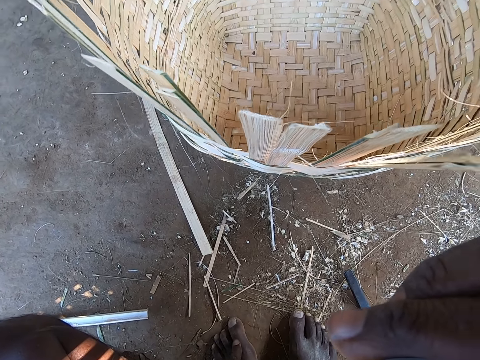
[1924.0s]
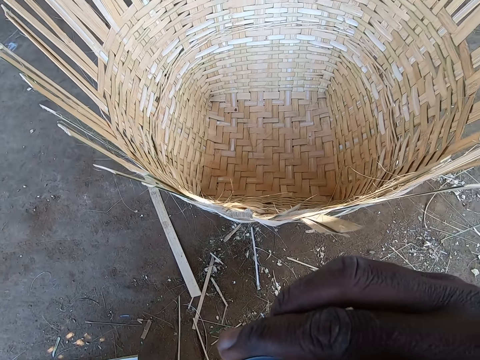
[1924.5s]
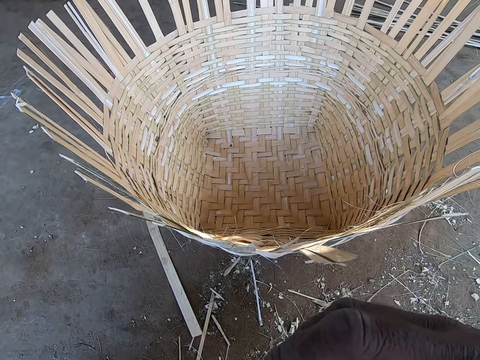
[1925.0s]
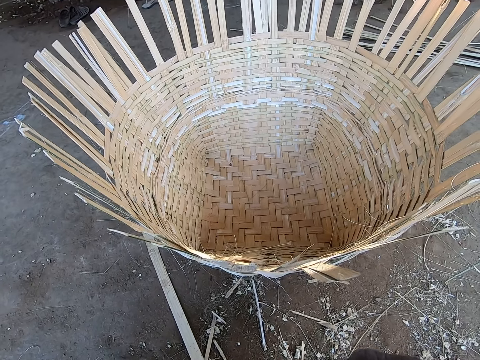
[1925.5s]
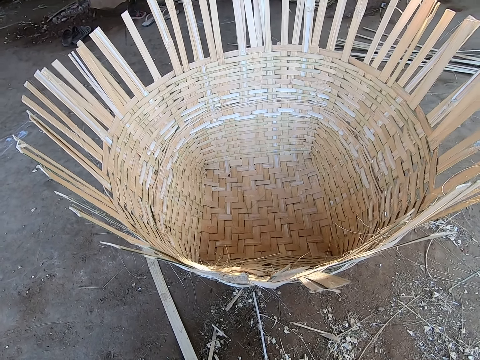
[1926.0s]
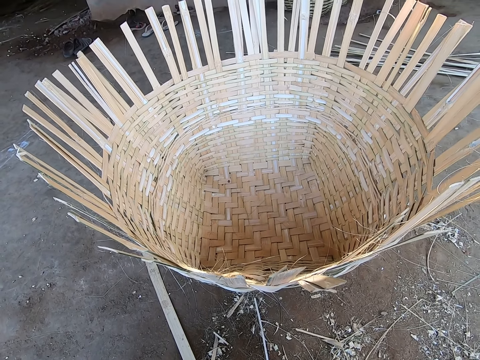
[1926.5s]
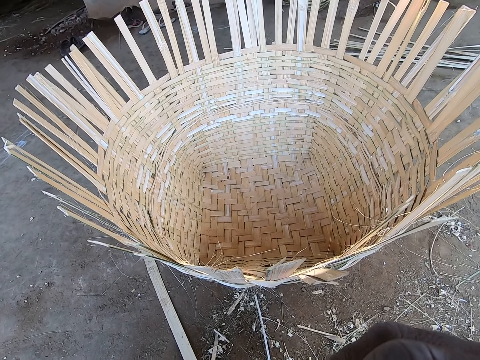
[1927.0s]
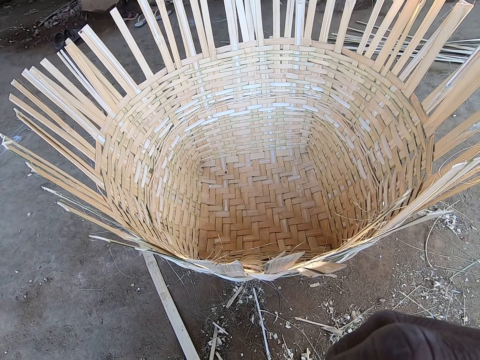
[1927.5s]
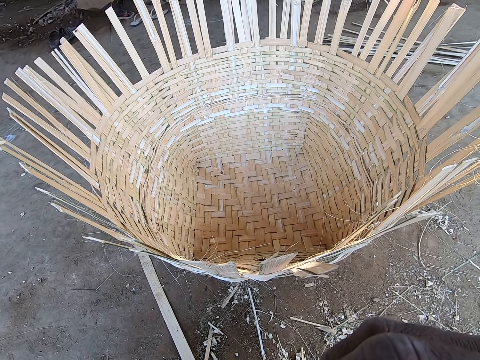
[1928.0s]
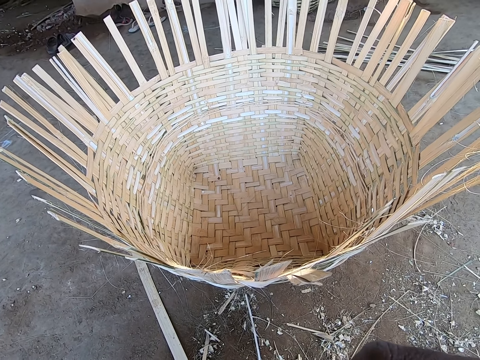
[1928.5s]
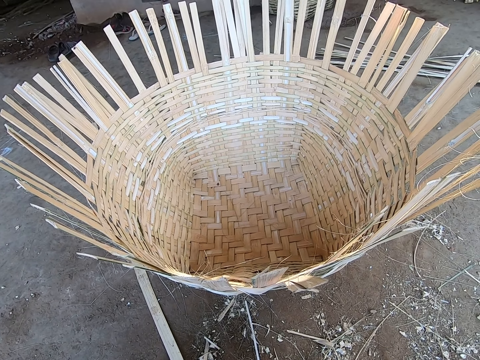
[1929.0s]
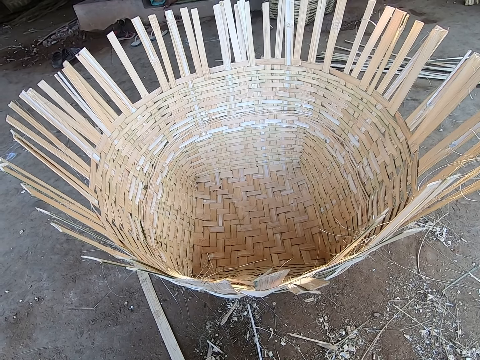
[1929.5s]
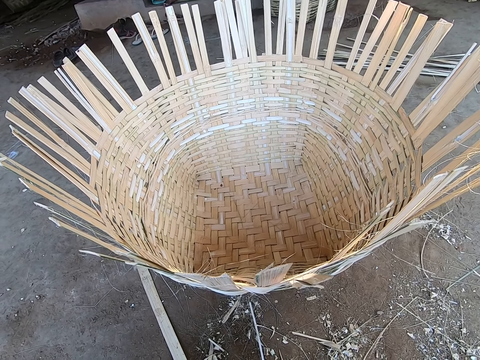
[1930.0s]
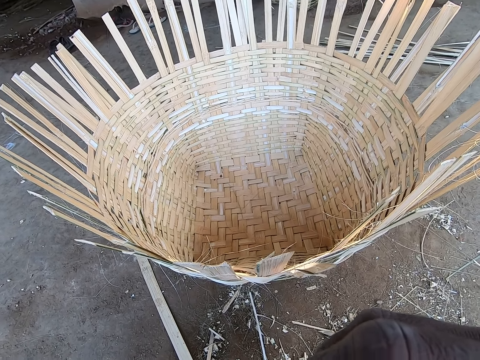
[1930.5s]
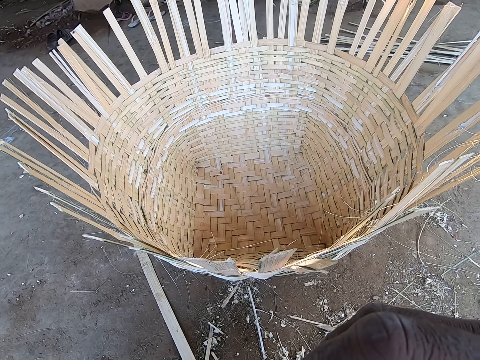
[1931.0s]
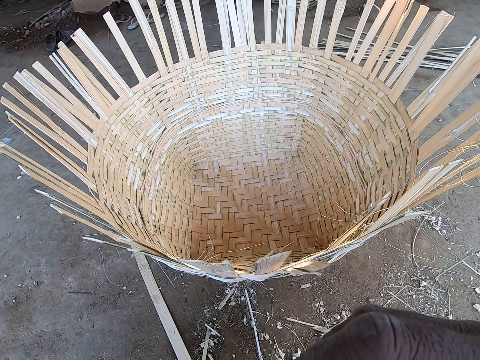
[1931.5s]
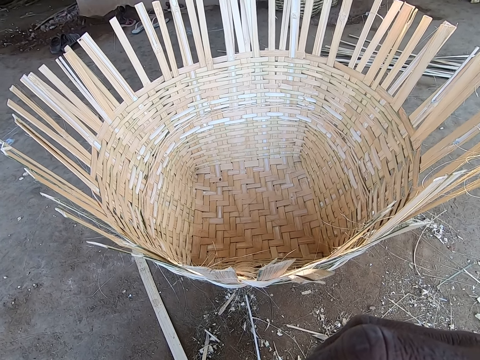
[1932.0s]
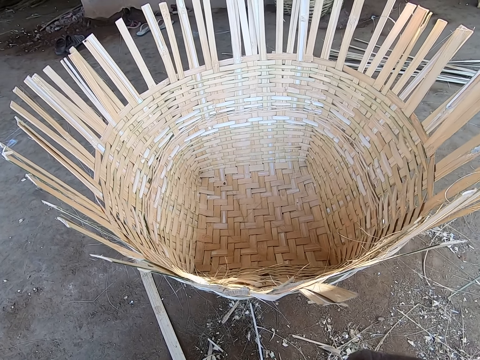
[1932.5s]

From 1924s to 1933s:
The camera wearer looks at the basket.

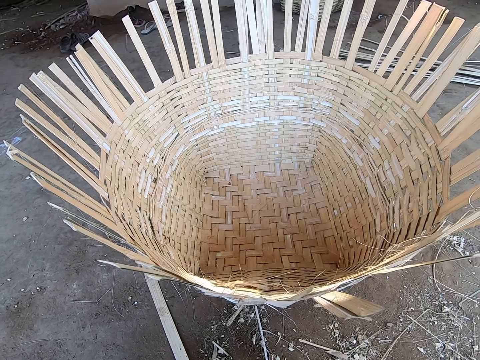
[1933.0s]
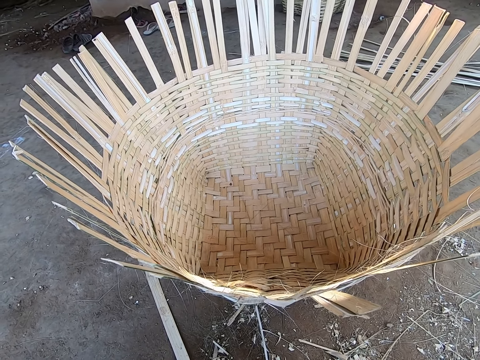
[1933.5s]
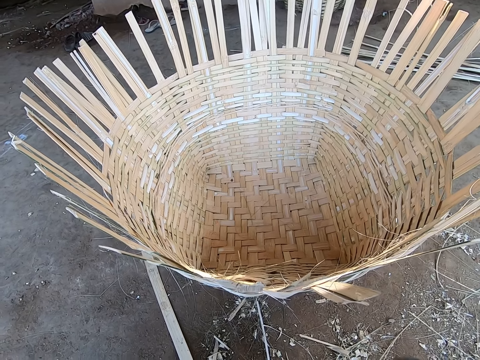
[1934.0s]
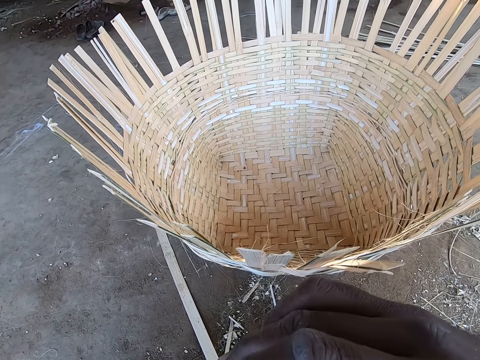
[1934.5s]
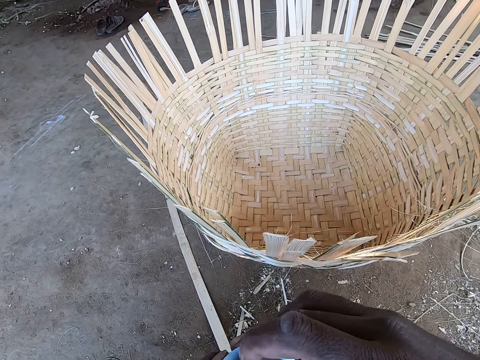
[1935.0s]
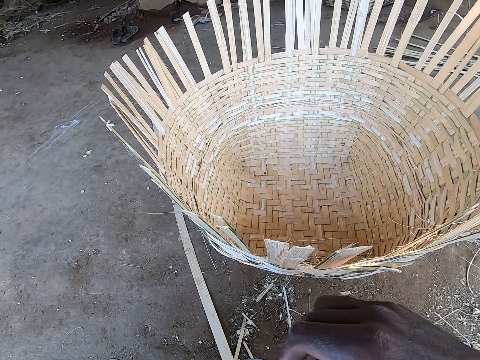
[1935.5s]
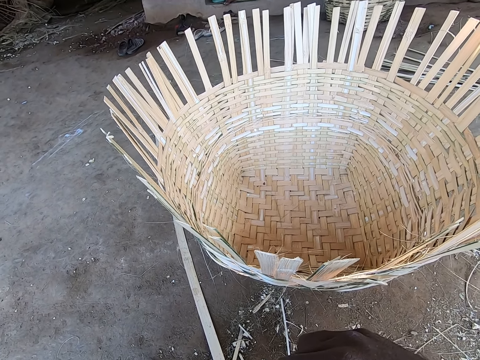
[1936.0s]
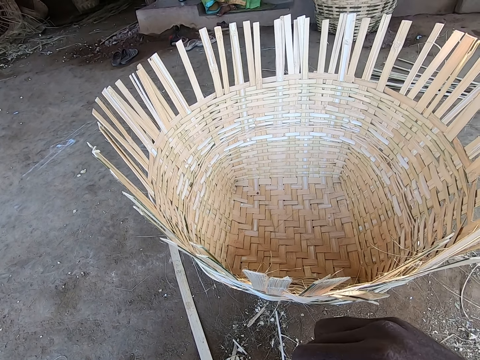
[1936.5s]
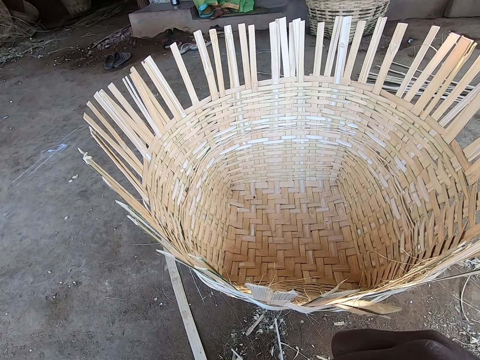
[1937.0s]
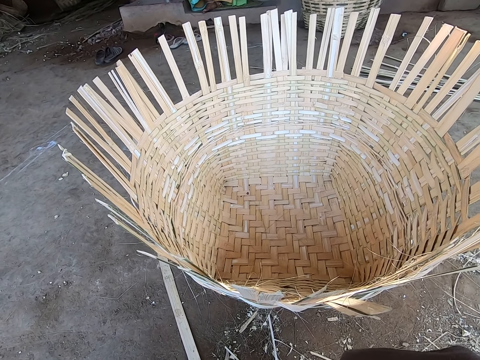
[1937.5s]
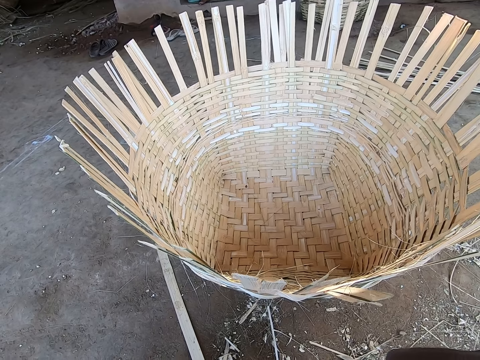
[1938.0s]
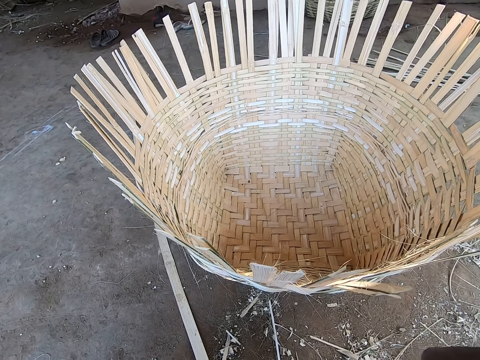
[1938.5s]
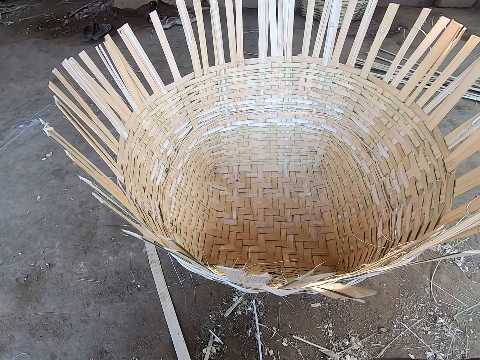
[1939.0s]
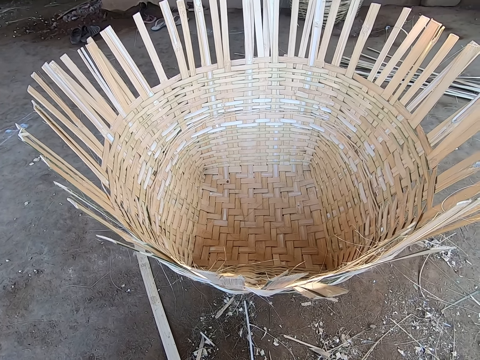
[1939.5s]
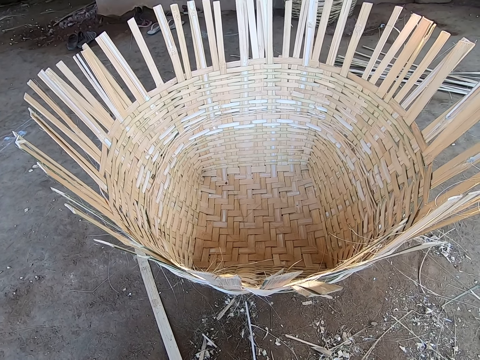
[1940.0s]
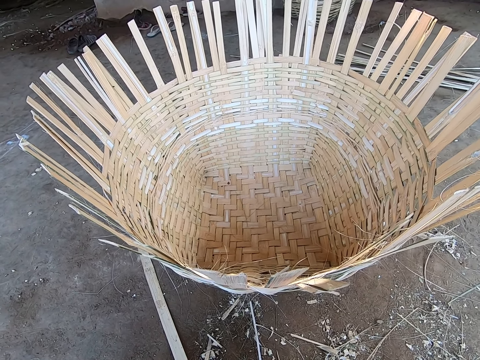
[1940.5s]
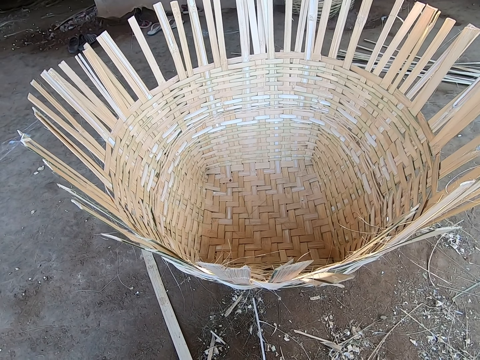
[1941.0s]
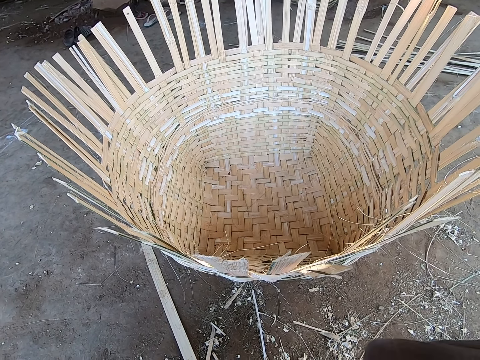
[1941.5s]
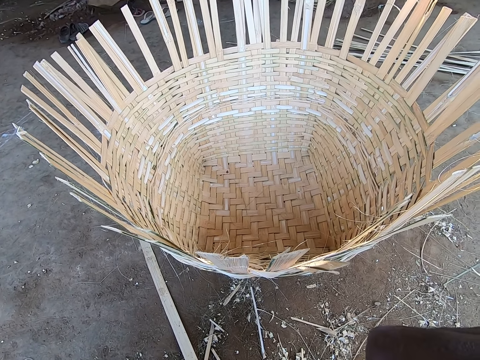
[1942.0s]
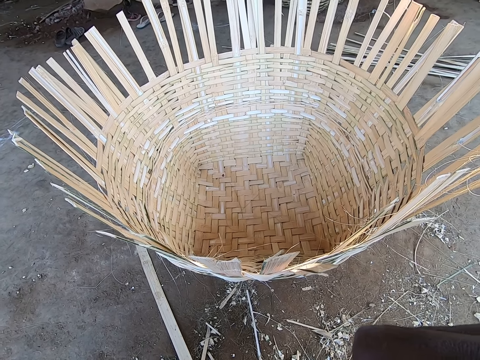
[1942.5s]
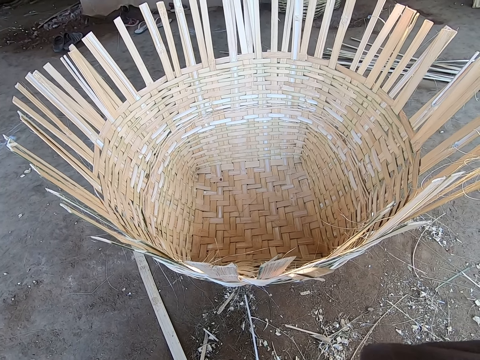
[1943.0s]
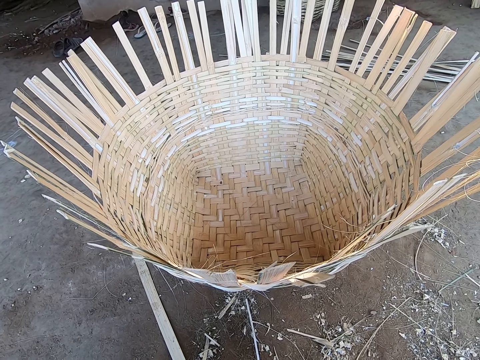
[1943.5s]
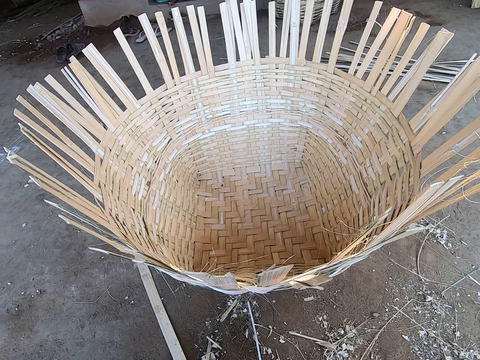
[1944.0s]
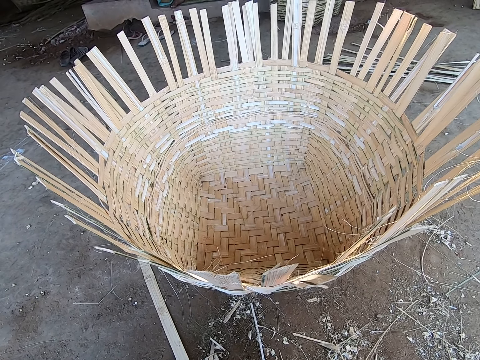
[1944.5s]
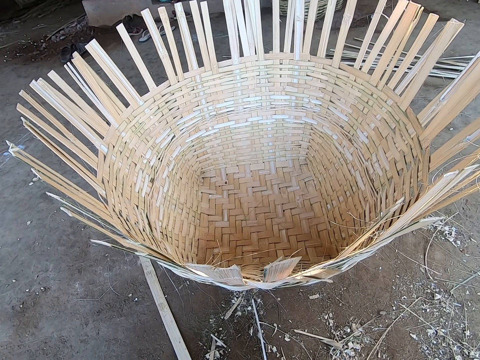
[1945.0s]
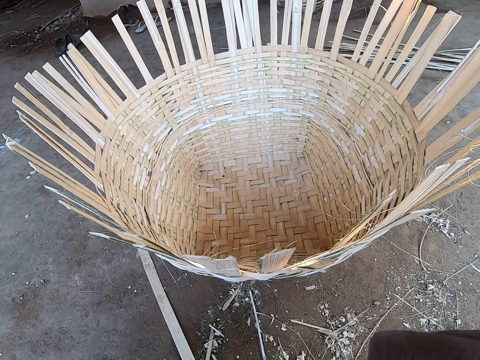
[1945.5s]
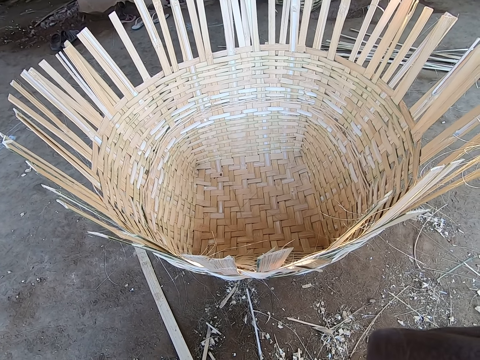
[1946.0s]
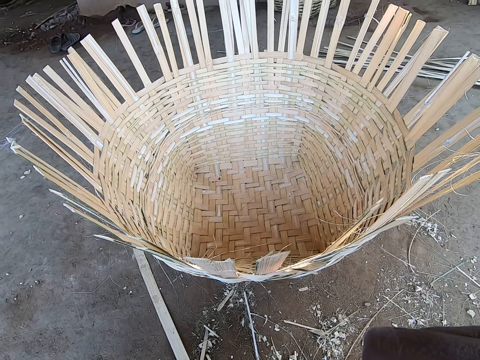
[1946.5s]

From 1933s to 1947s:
The camera wearer moves hands. They look at the basket.

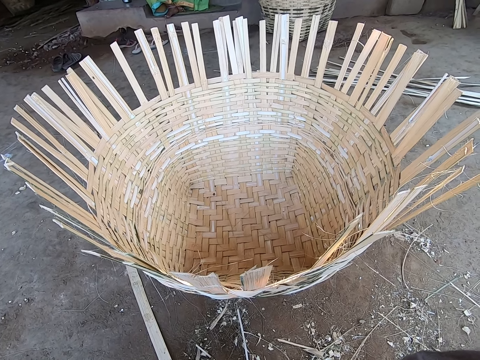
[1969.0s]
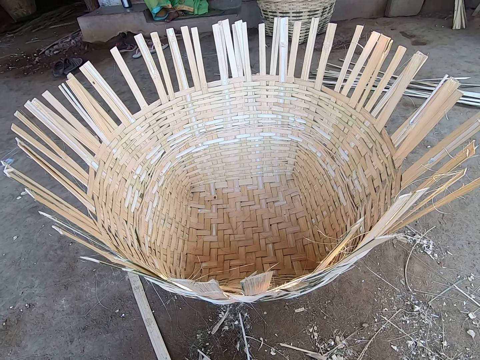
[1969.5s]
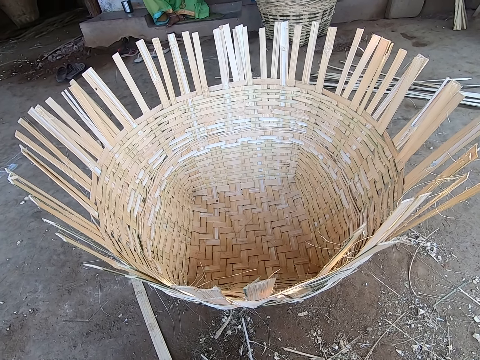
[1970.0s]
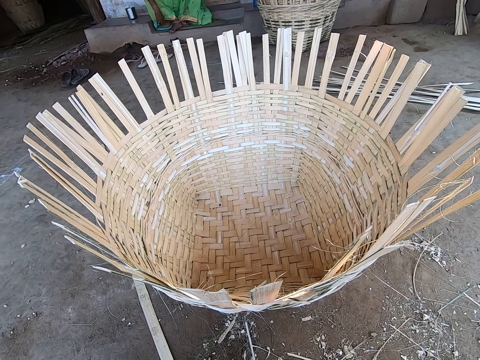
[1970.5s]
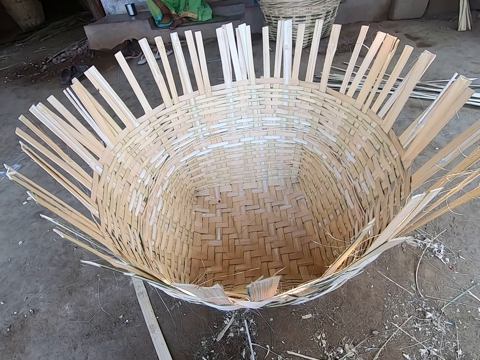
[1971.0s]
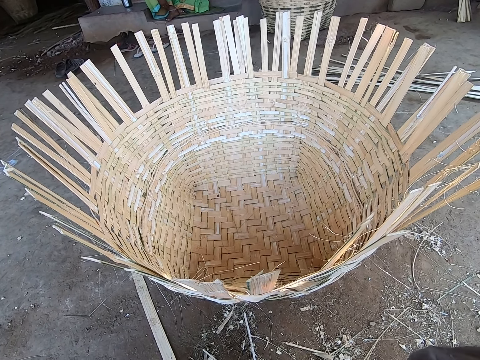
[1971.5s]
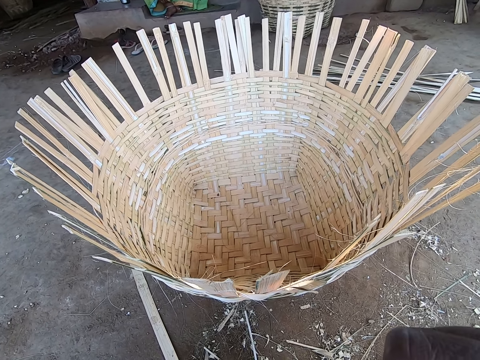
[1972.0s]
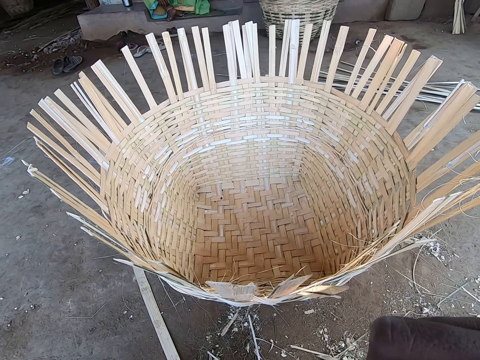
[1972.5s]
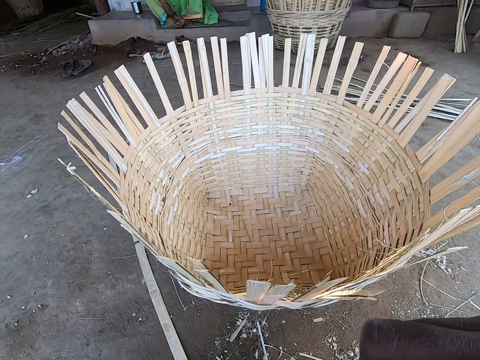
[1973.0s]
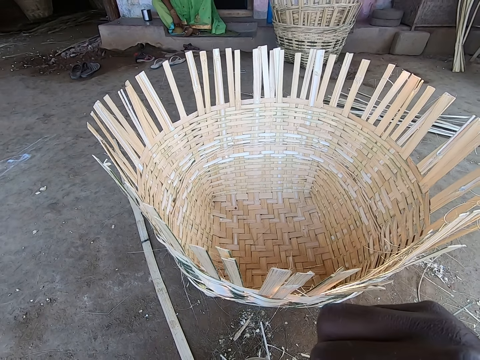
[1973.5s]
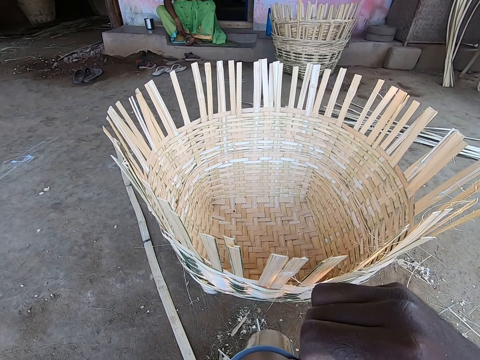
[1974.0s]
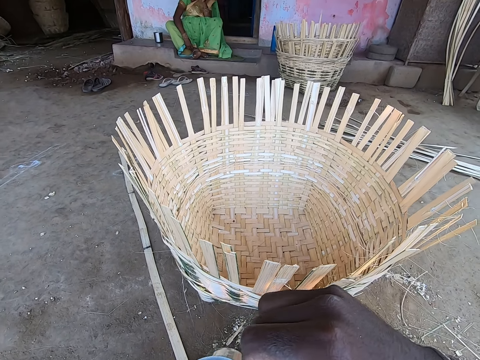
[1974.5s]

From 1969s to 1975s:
The woman scratches her right leg with her right hand and moves her hand.
